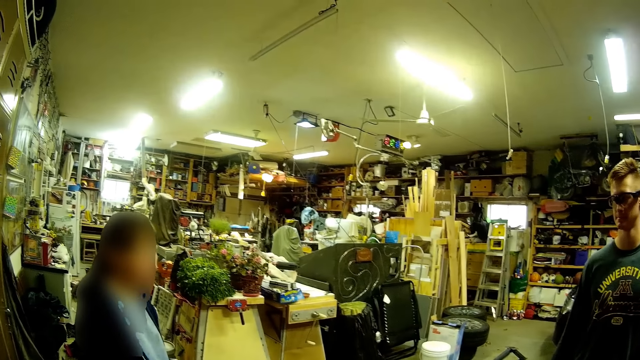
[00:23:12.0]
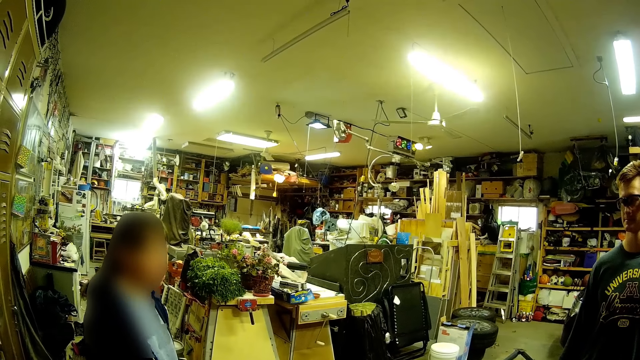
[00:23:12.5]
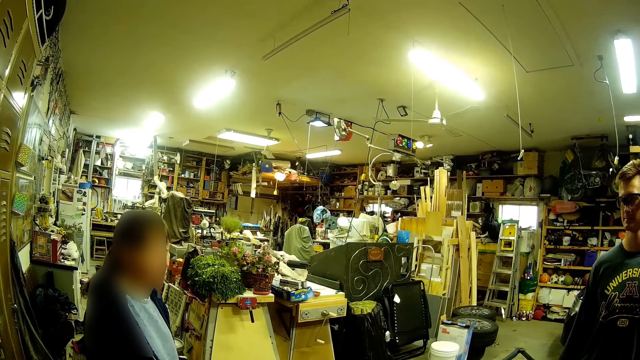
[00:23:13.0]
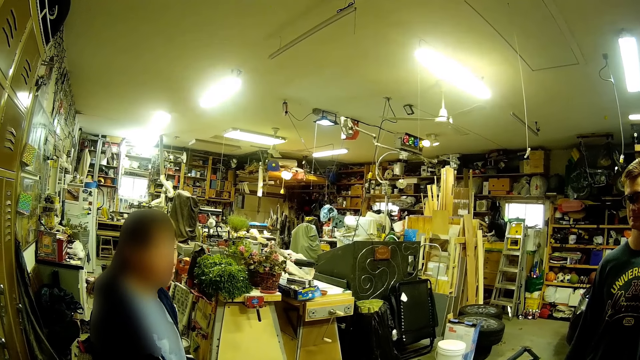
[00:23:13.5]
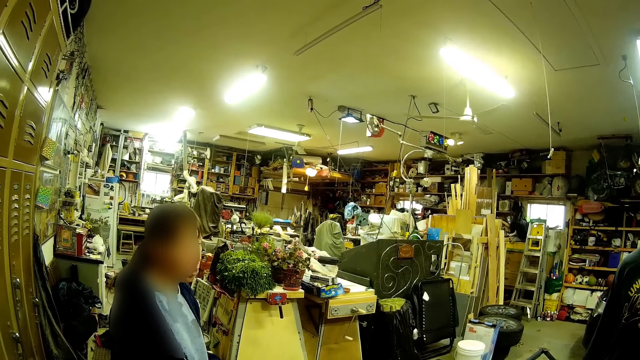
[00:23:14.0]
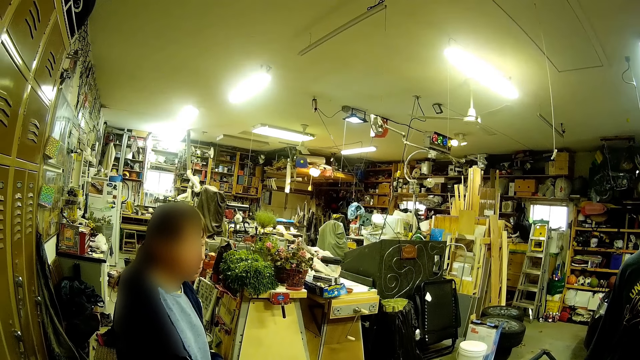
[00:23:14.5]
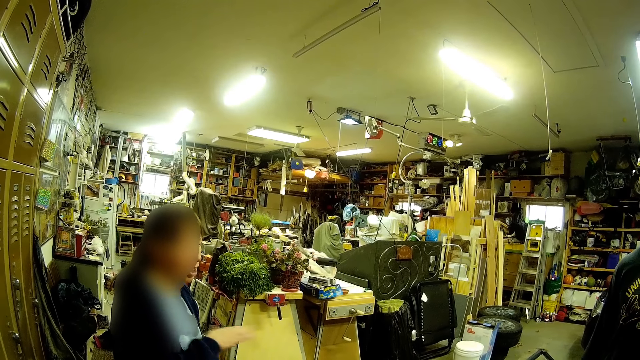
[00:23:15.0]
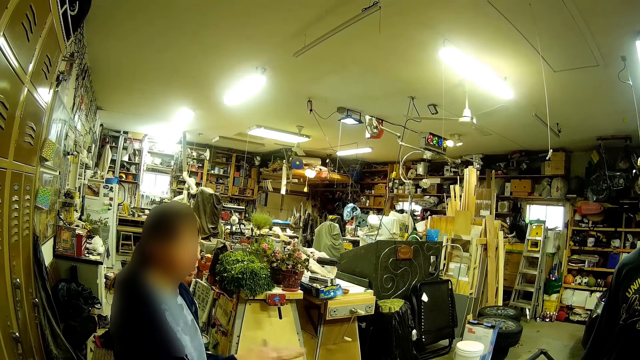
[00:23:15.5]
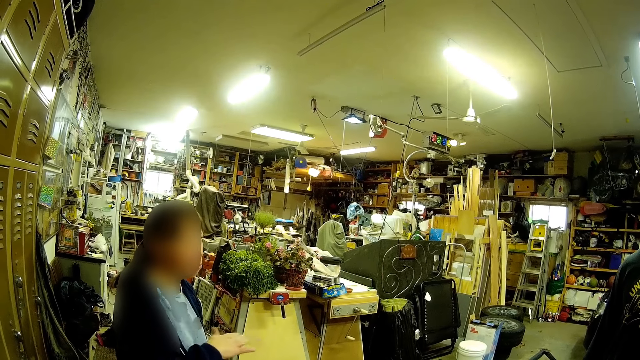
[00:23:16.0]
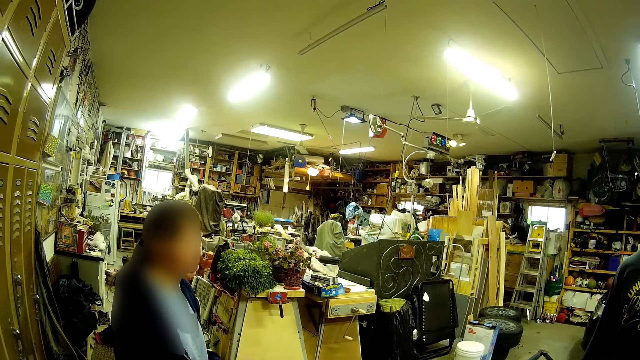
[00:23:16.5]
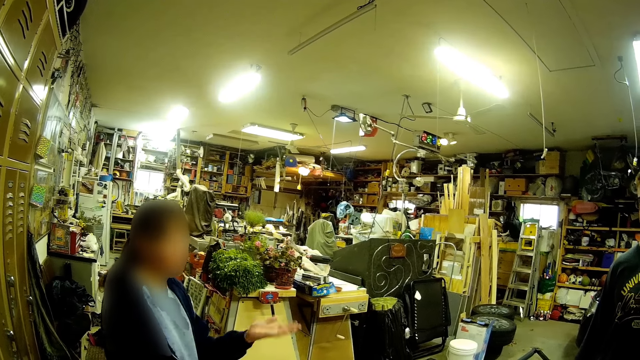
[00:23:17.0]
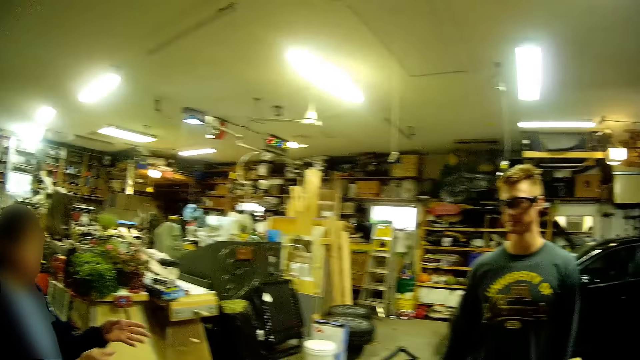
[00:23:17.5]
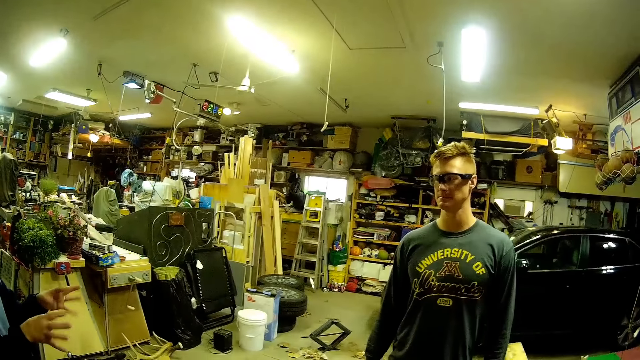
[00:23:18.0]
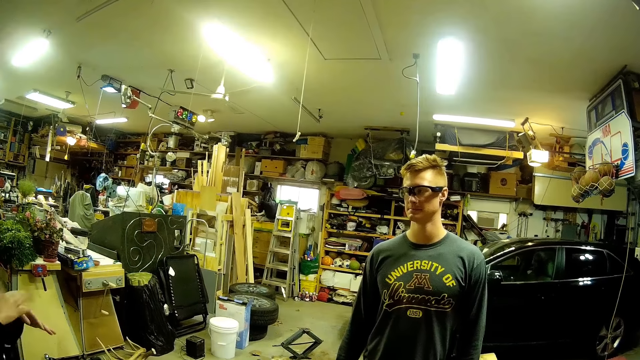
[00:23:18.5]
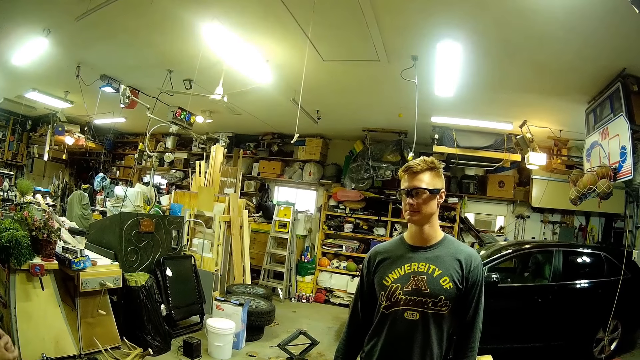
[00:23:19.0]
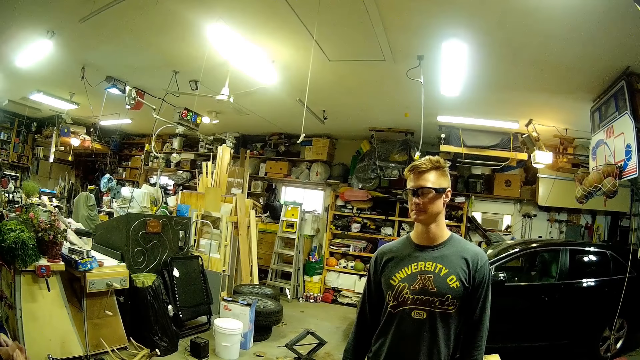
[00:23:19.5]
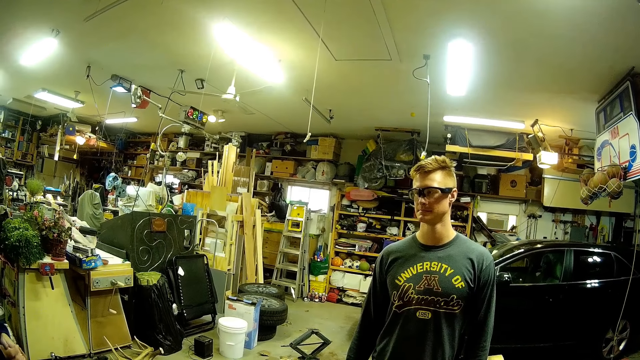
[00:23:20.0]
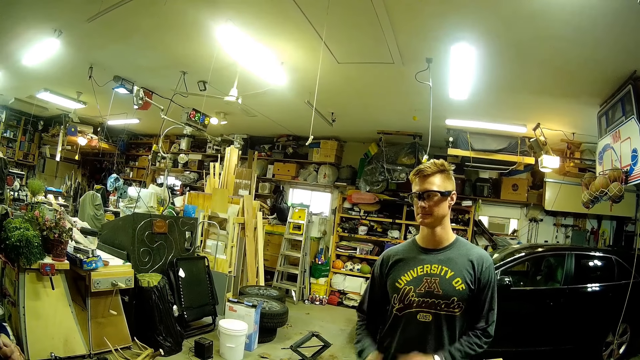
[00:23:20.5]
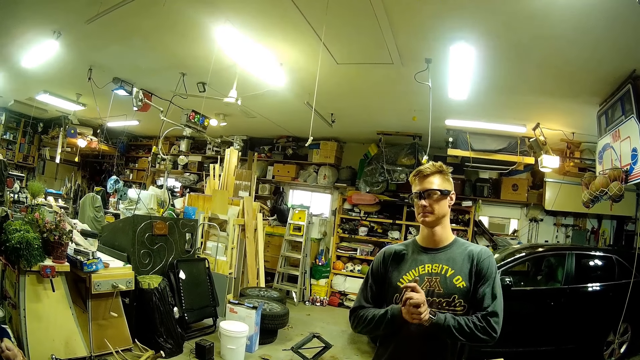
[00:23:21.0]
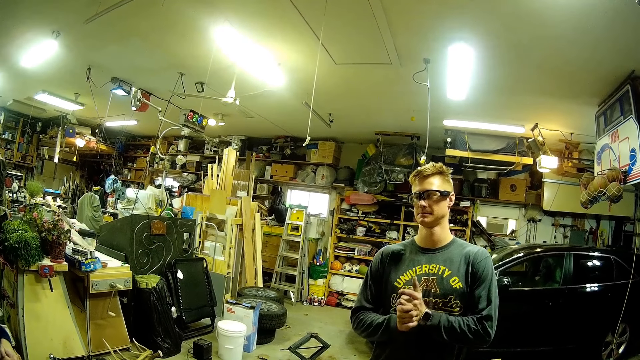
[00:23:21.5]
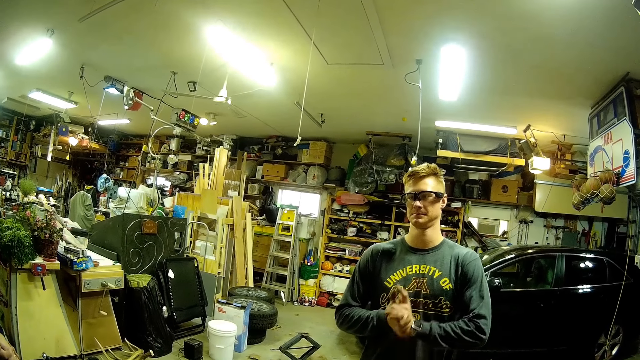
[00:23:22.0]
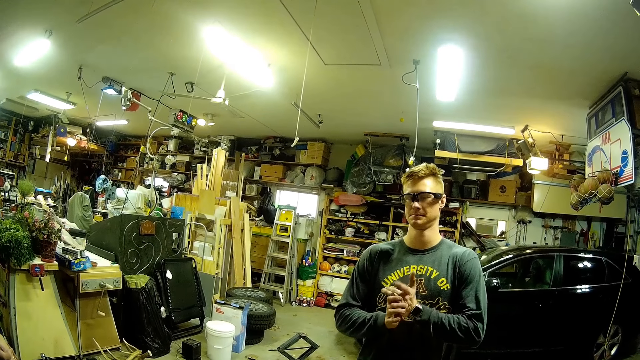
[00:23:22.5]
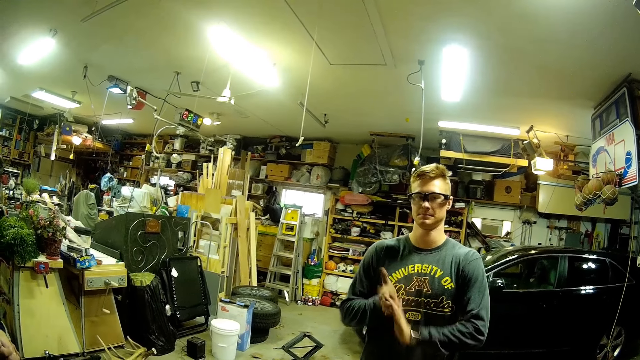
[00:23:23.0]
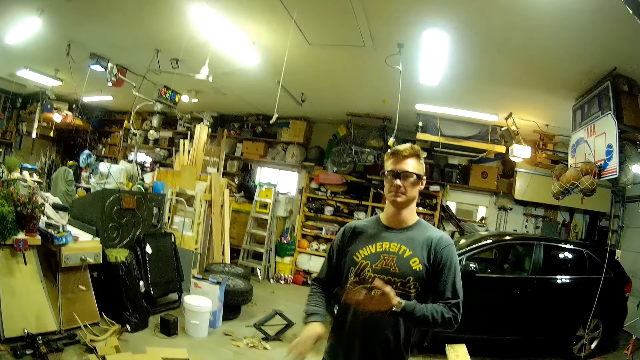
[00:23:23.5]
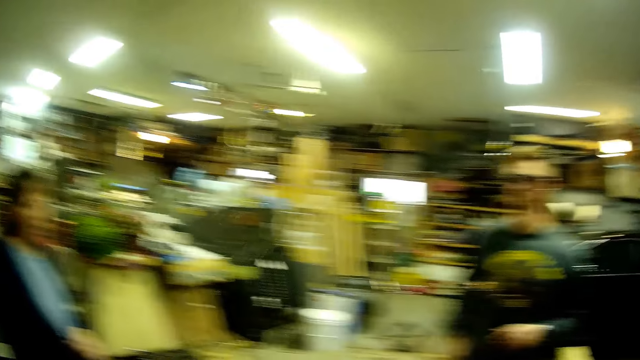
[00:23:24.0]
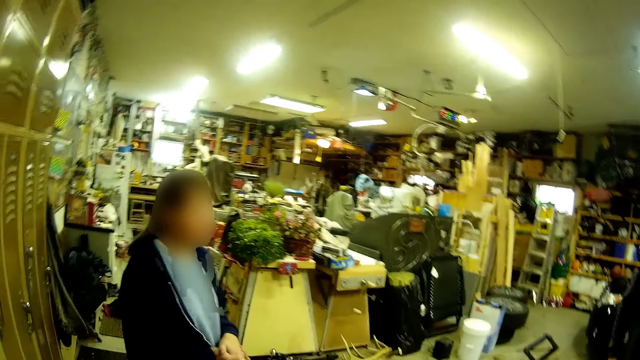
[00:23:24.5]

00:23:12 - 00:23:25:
The woman moves her hands. The man rubs his hands together. The camera wearer holds the hands together.

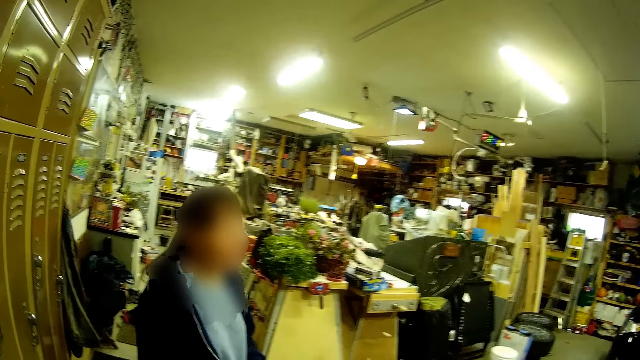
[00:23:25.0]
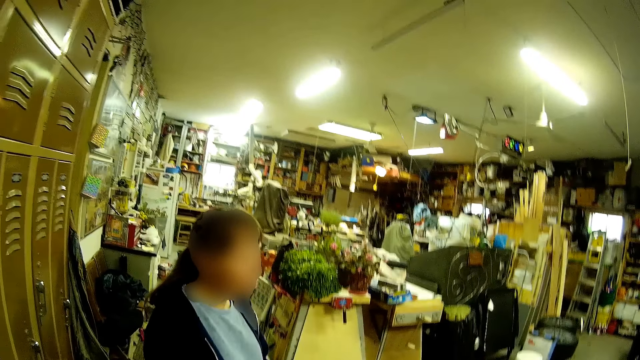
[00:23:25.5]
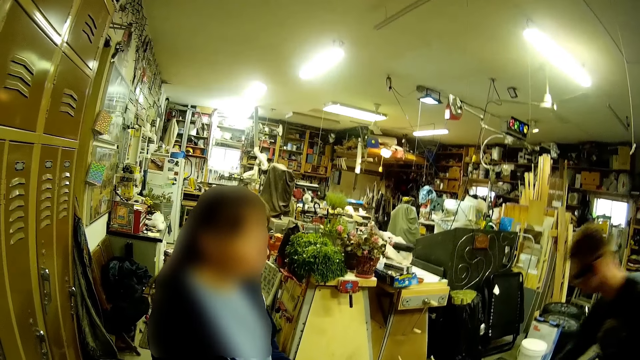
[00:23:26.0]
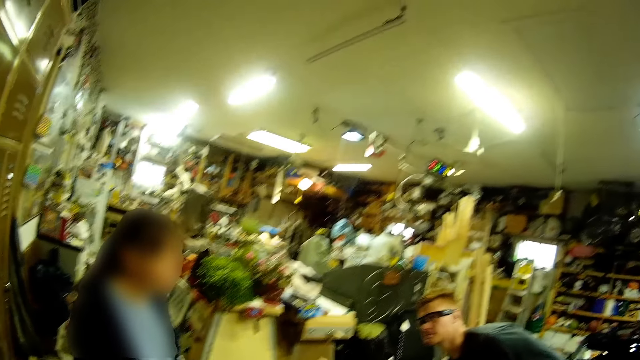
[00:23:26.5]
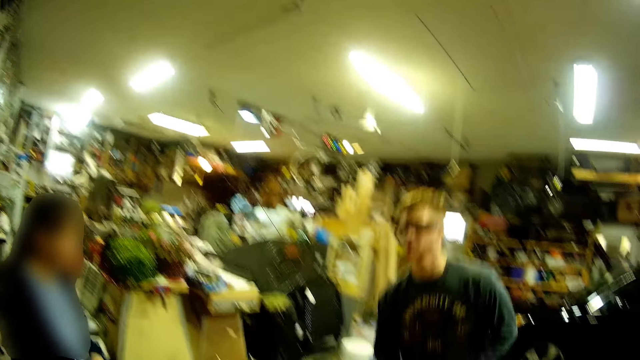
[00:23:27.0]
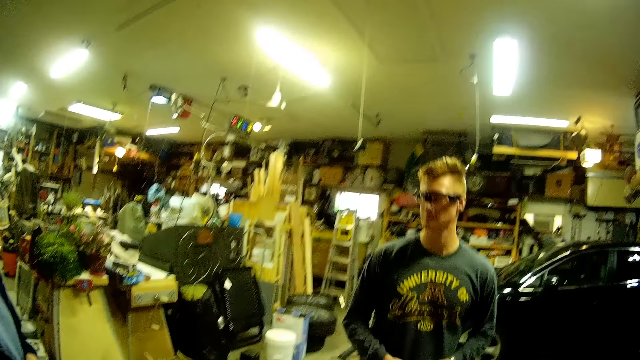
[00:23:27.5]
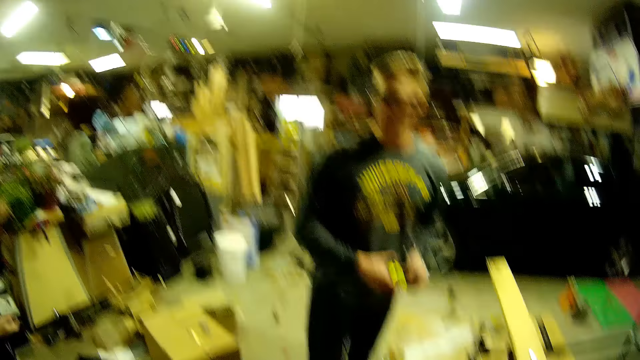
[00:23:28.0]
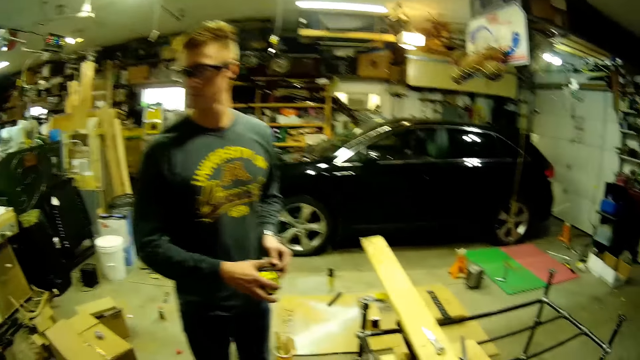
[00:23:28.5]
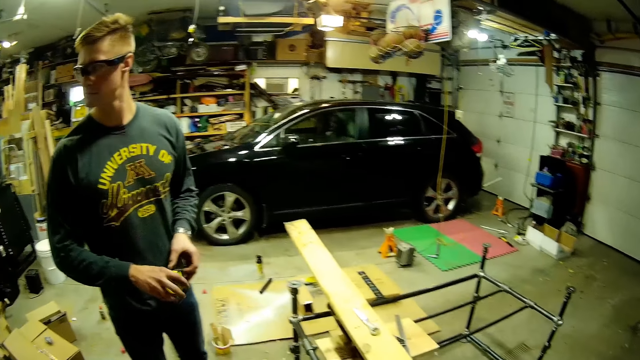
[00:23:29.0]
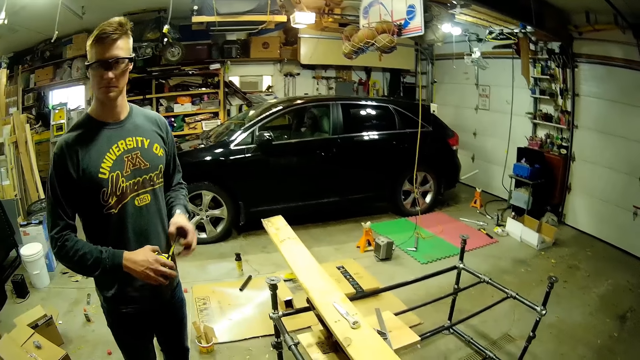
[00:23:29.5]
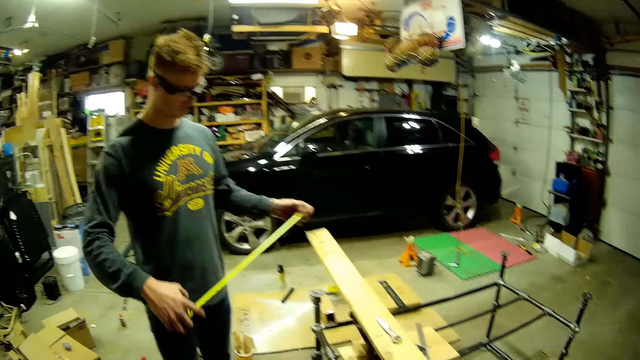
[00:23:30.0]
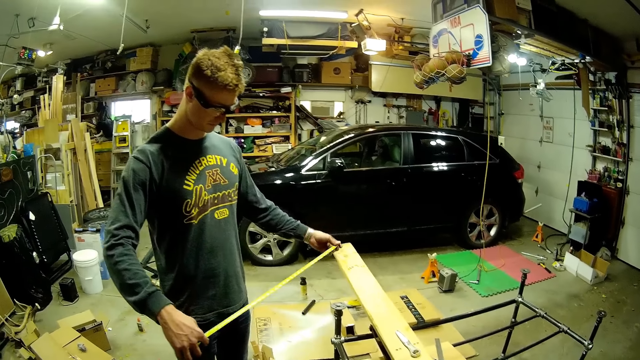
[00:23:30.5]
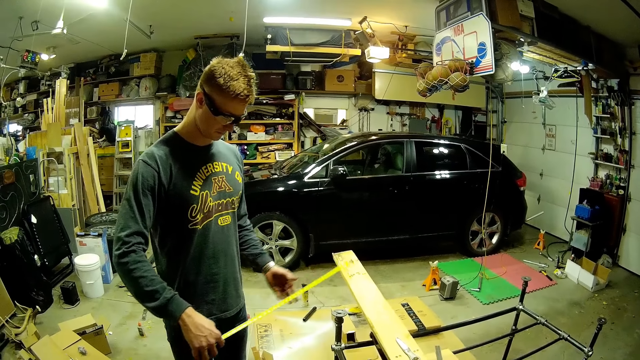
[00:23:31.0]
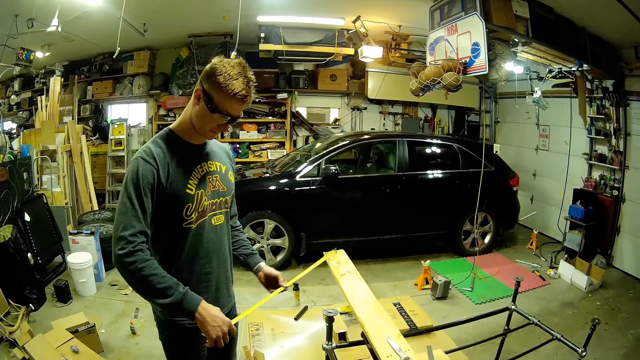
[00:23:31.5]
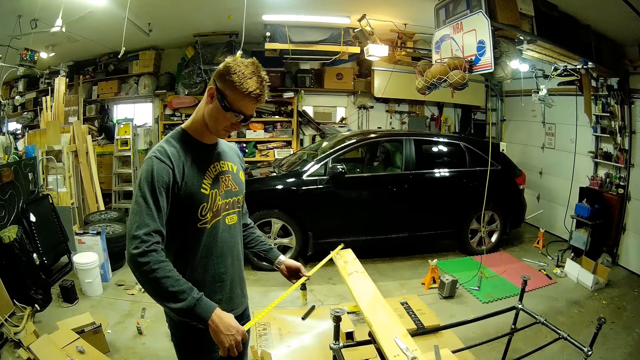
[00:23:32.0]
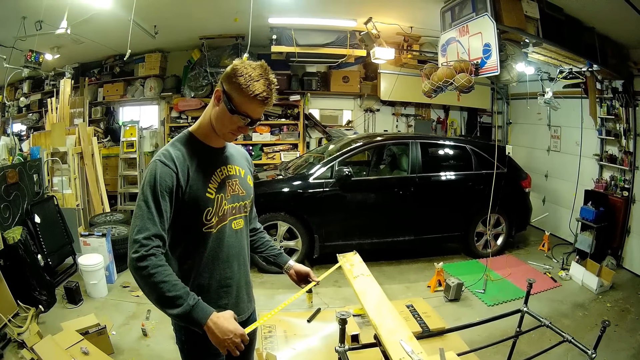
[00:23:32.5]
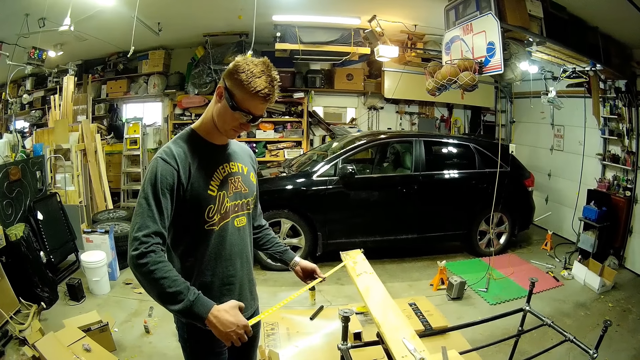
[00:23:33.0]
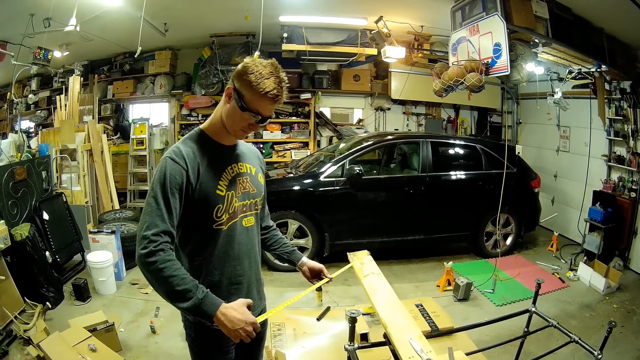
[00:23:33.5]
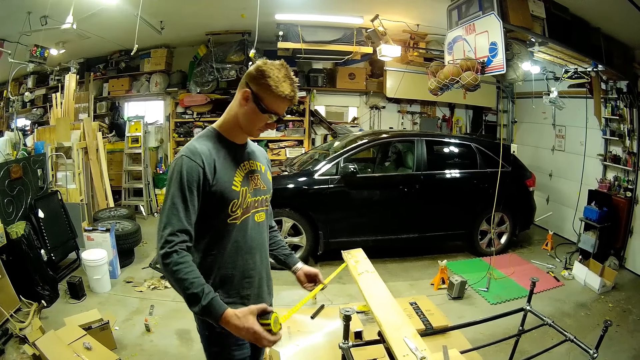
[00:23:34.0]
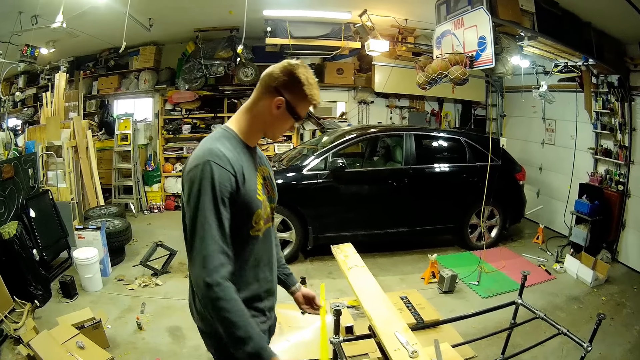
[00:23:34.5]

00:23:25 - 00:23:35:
The man reaches for a tape rule on the ground with his right hand. The camera wearer picks up a tape measure. The man opens up the tape rule with his left hand. The camera wearer adjusts the tape measure.
